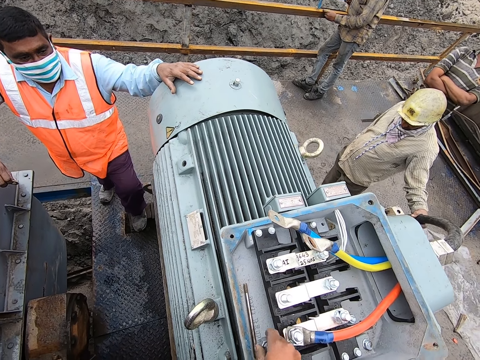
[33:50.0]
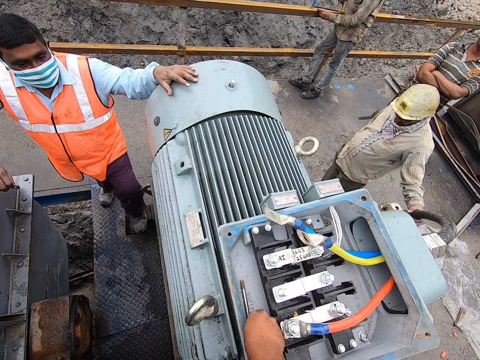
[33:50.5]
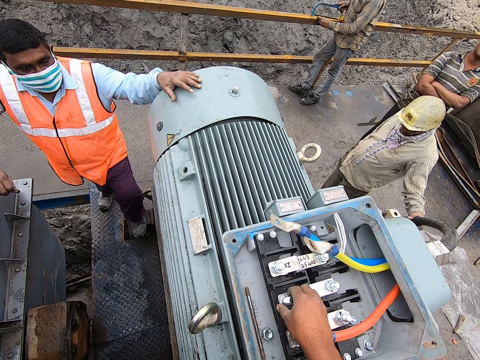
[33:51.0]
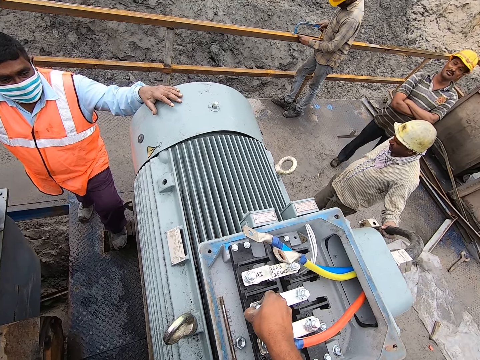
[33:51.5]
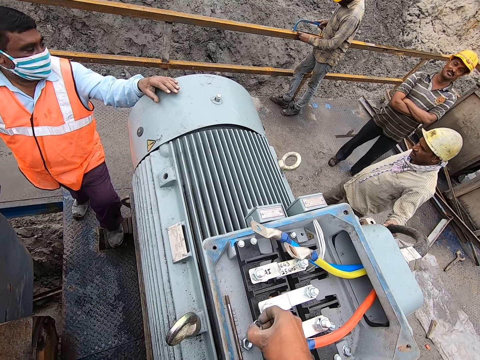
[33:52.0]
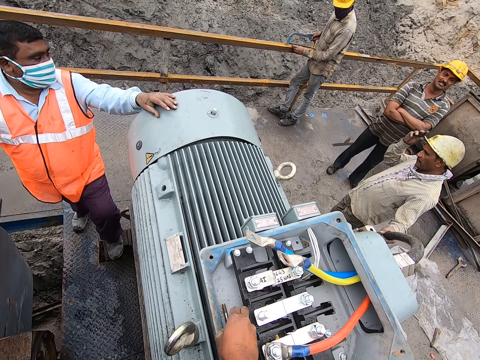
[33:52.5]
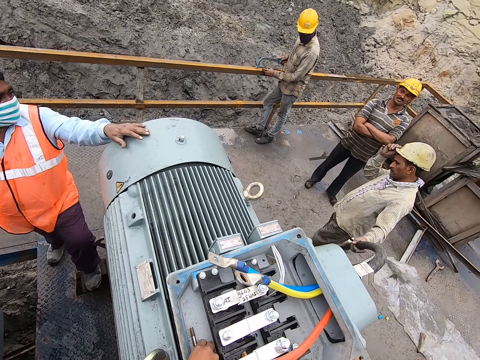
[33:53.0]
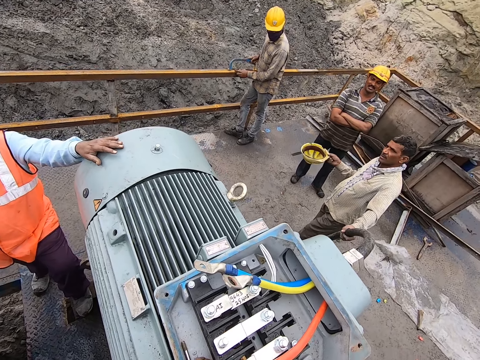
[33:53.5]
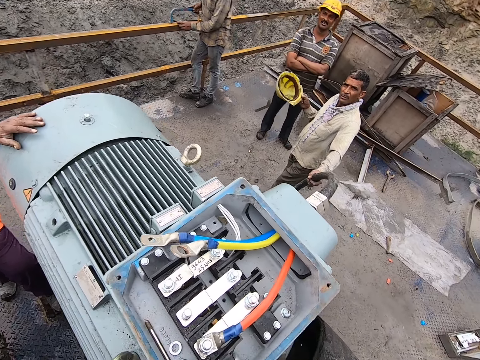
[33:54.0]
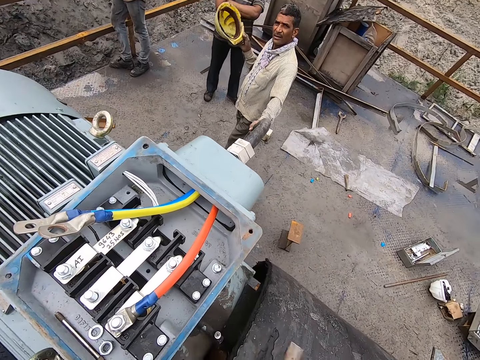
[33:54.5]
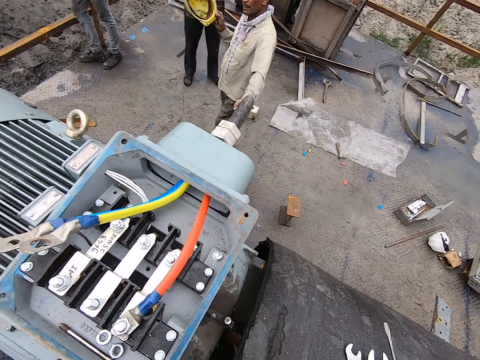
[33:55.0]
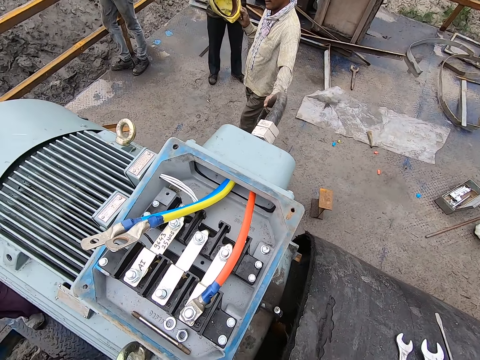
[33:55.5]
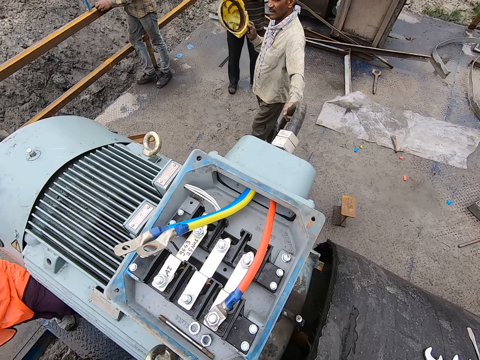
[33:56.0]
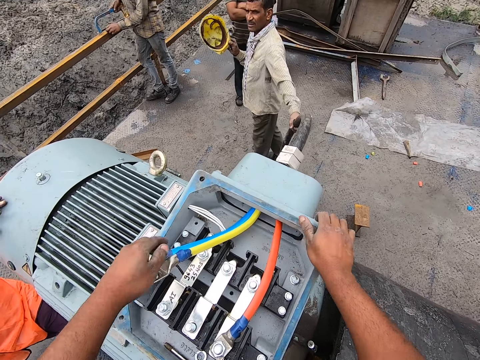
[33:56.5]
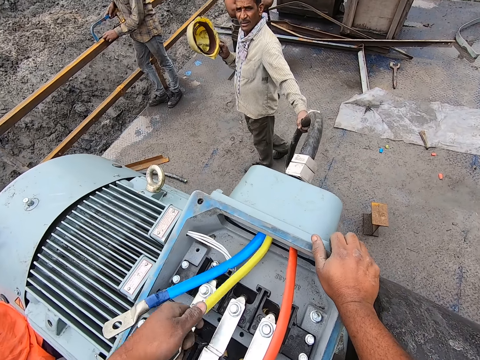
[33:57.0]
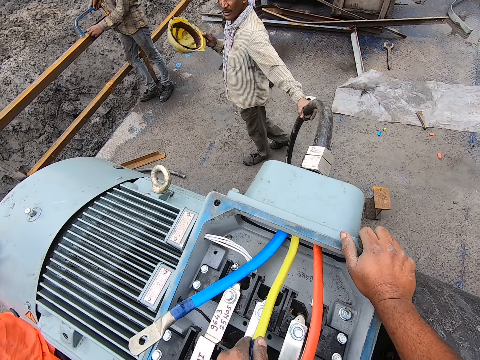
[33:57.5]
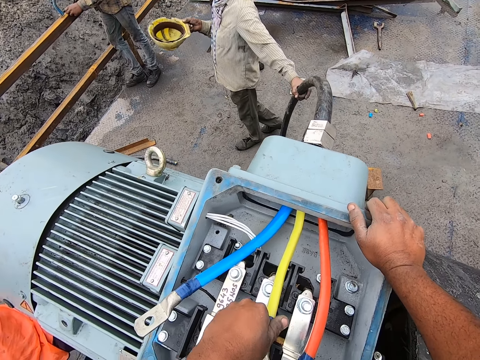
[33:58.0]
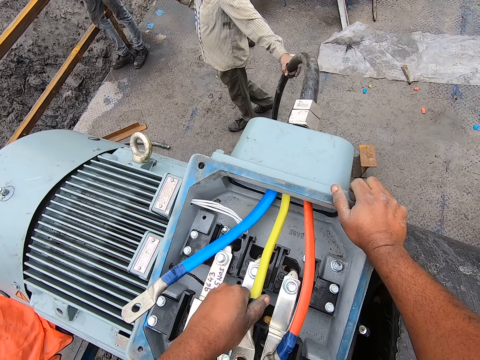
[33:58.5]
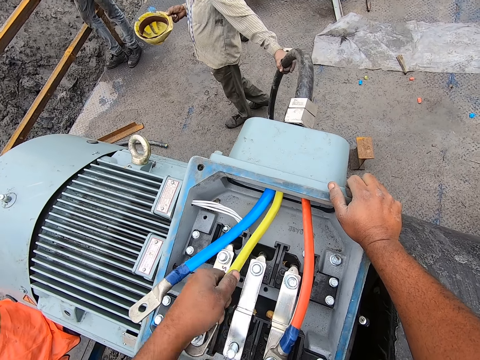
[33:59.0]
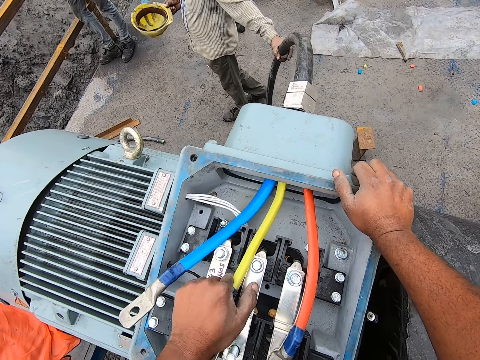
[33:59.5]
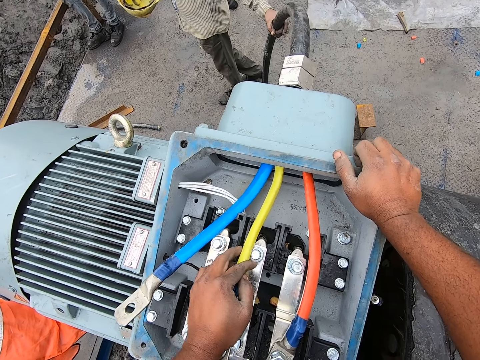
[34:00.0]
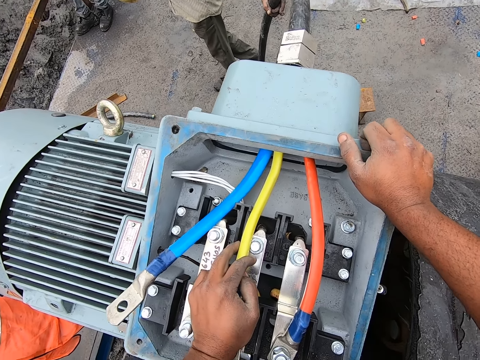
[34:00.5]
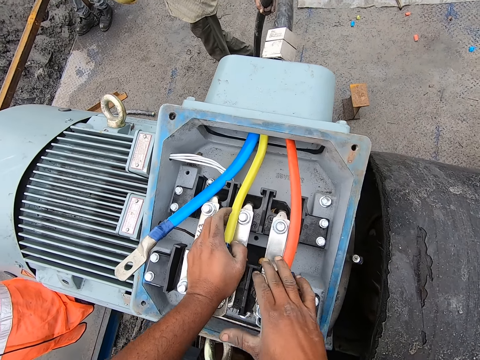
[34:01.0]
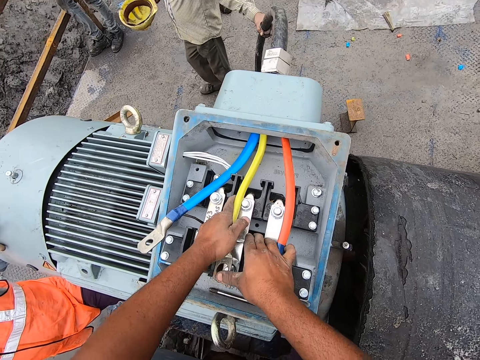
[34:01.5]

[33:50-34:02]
The camera wearer places the bolt on a surface. They pull the bolt with the right hand. They place the bolt on the surface. They look ahead. They place both hands on the motor. They pull the pipe on the machine with the left hand. They fix the pipe with the left hand.

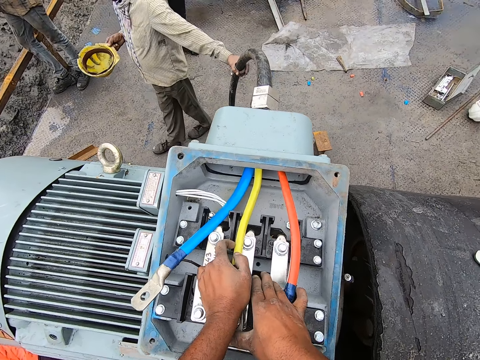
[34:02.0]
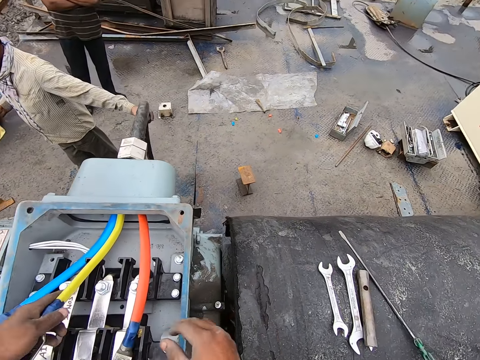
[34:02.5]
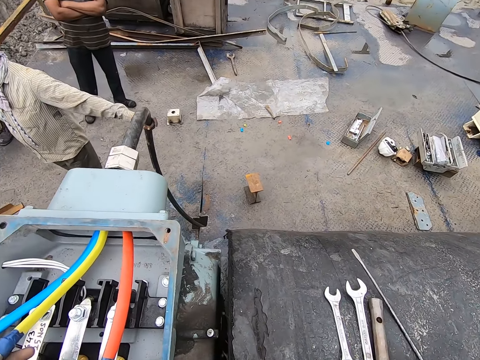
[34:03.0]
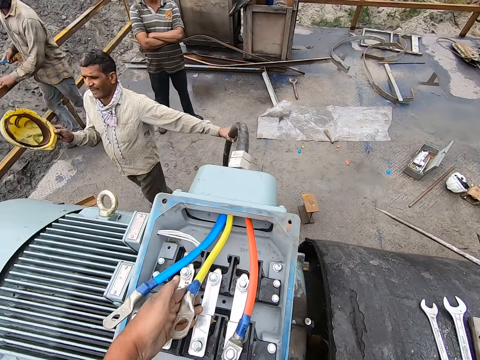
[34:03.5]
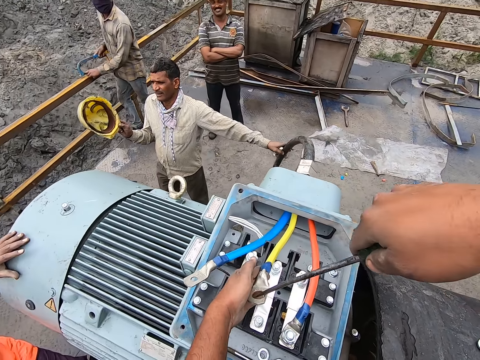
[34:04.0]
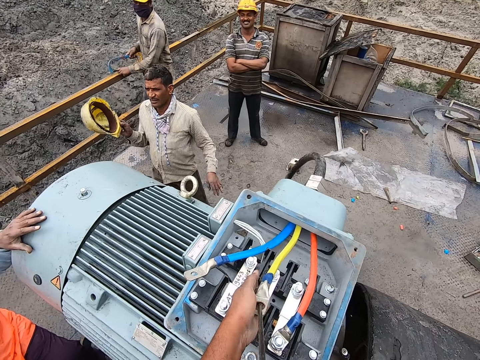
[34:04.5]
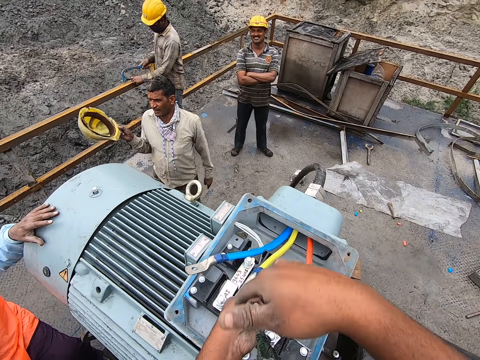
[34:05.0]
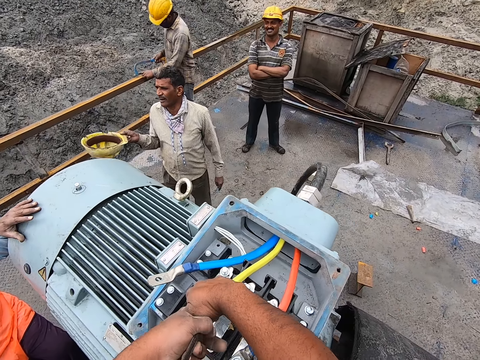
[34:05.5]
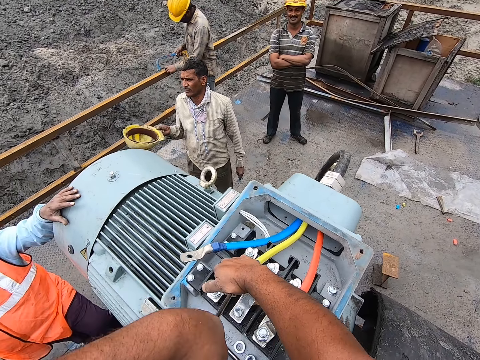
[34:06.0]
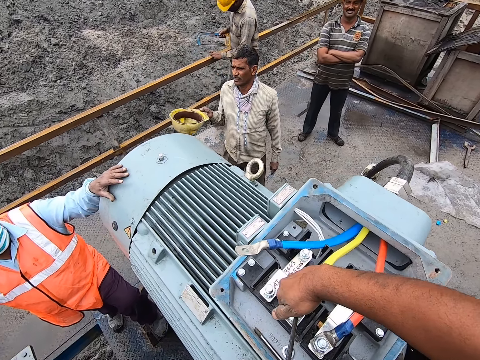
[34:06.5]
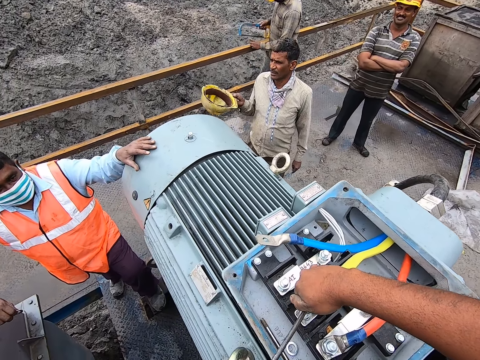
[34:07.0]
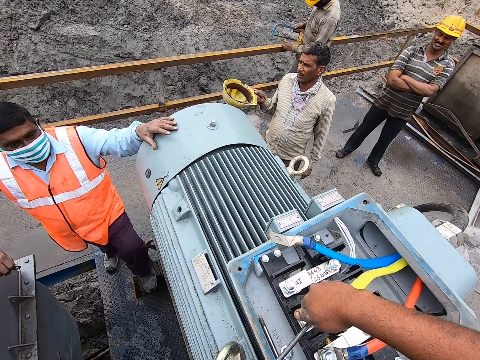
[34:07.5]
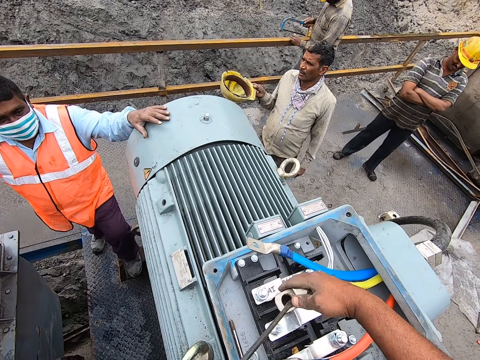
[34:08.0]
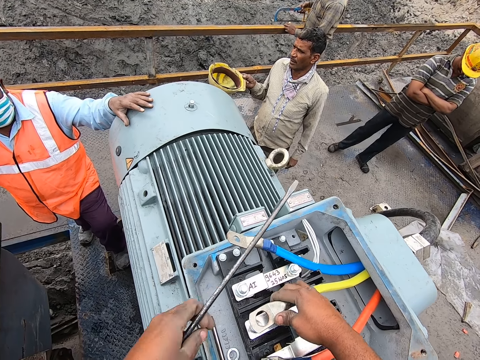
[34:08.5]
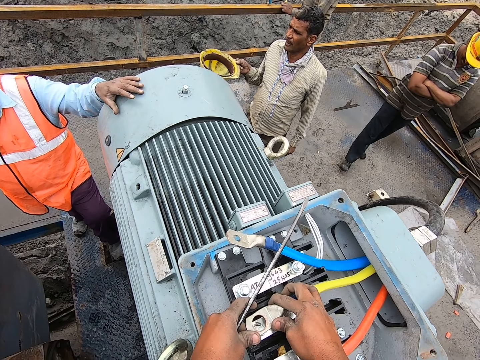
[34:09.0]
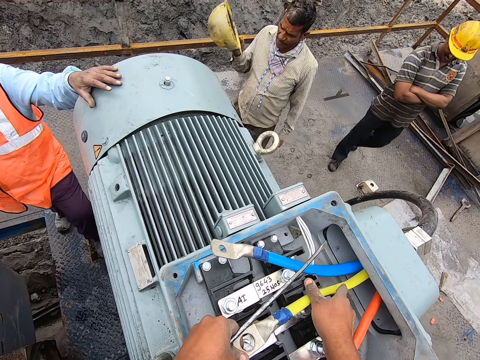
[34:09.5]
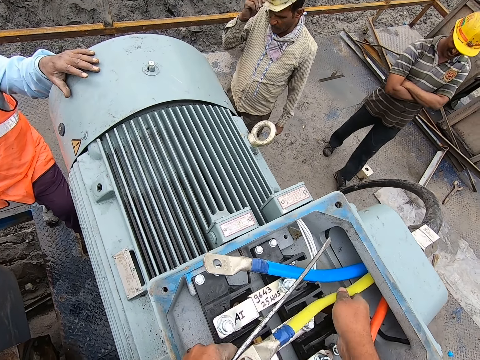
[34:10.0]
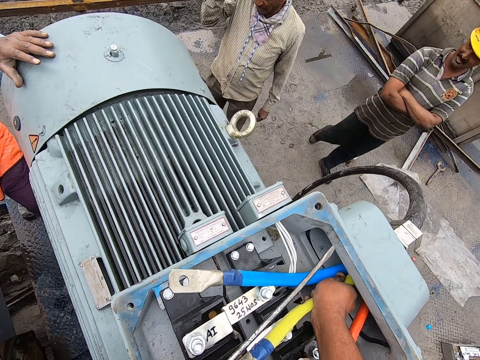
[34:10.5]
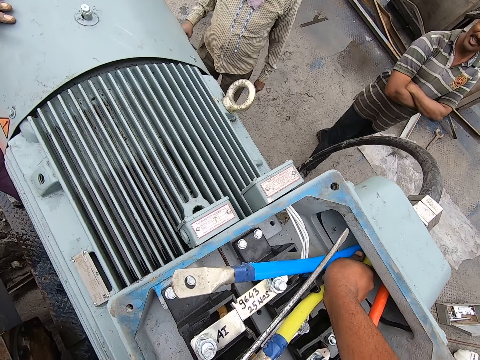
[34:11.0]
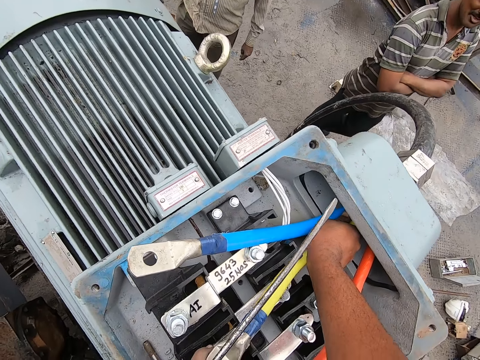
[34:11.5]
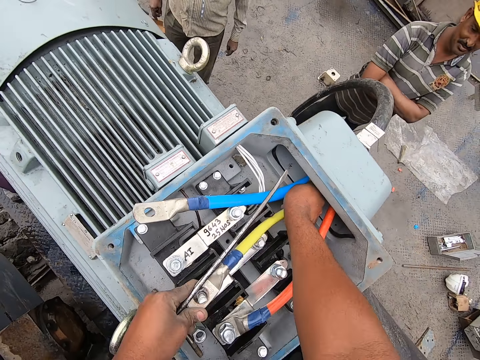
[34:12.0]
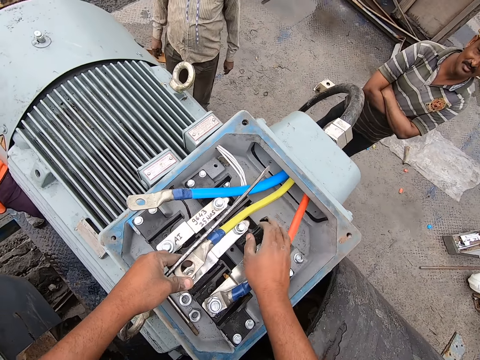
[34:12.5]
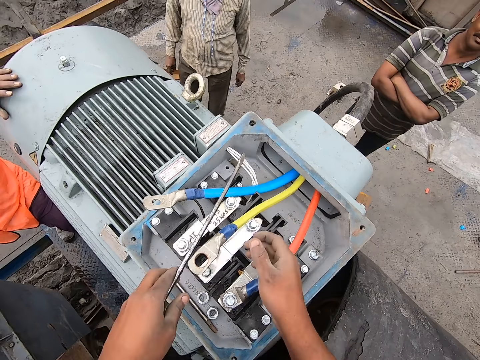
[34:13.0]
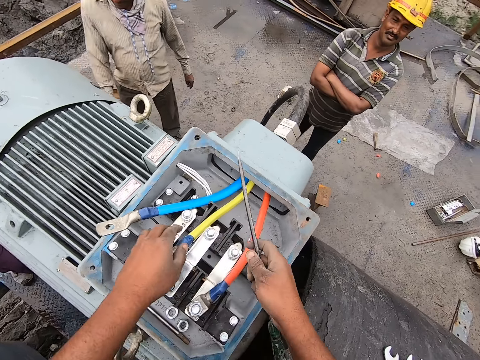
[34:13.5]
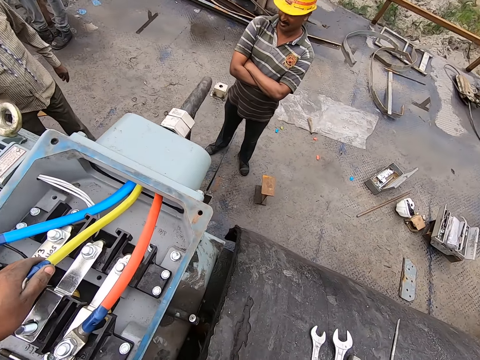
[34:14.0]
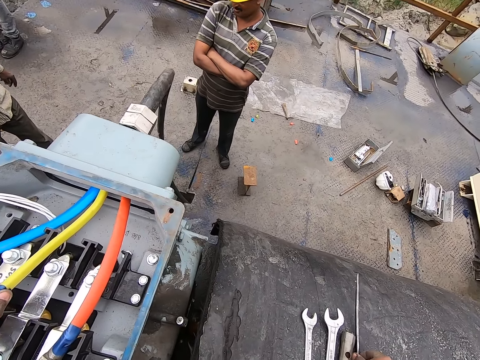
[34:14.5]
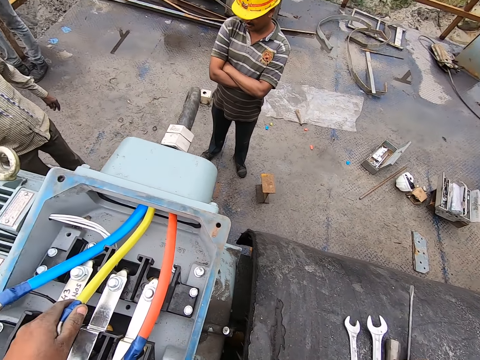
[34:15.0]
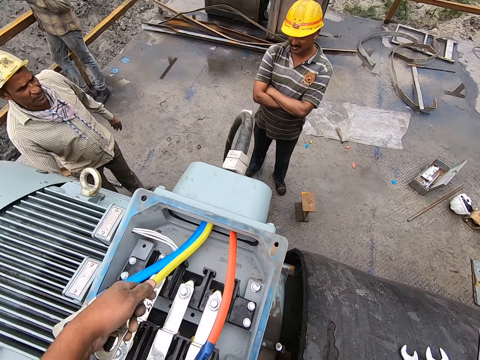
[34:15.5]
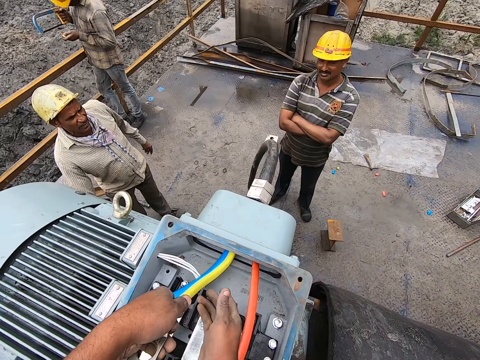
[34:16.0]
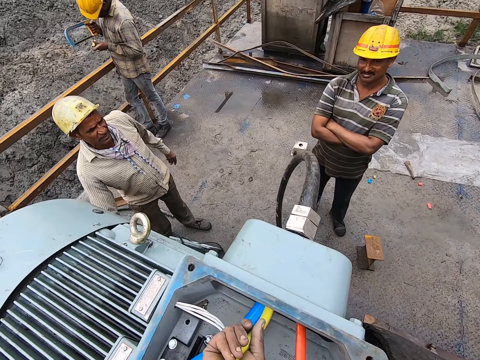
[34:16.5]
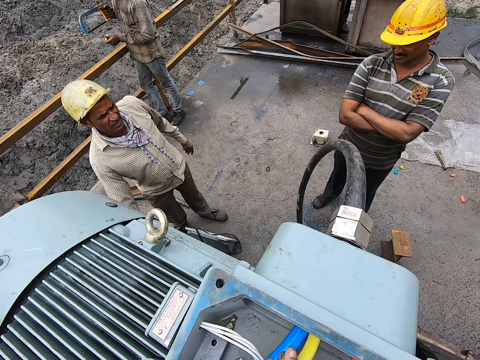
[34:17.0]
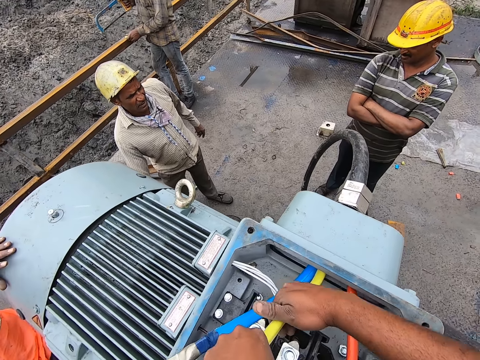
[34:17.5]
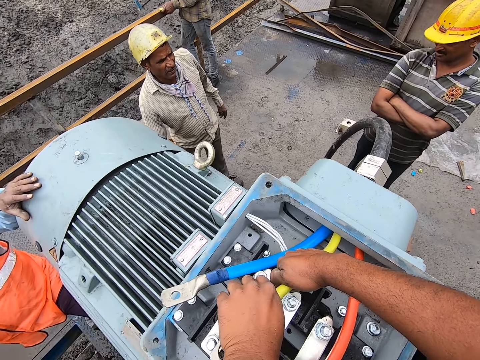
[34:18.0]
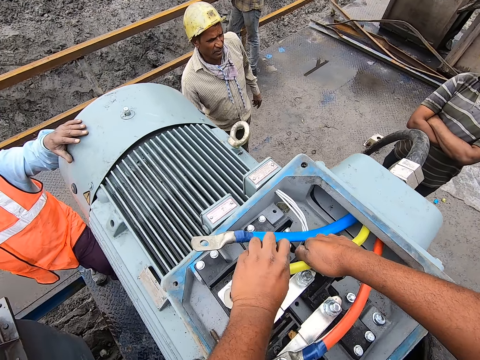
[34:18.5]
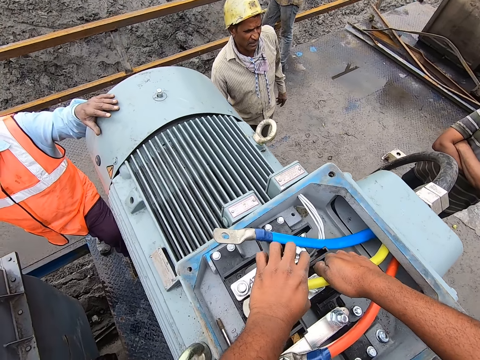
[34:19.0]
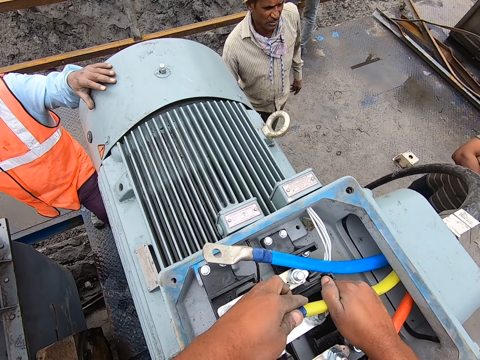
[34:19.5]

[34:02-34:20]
The camera wearer places both hands on the motor. They pick up a tool or metal with the right hand. They place the tool on the pipe hole. They tighten the pipes using the metal. They move around the tool with the left hand. They hold the tool with the left hand. They fix the pipe hole on the bolt. They push the pipe with the right hand. They hold the tool with the right hand. They drop the tool with the right hand. They pull the pipe with both hands. They straighten the pipe.
